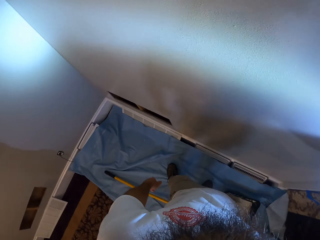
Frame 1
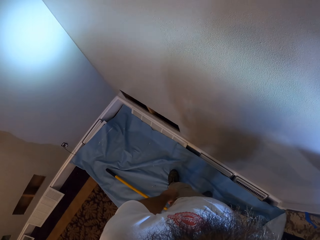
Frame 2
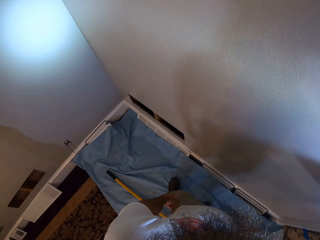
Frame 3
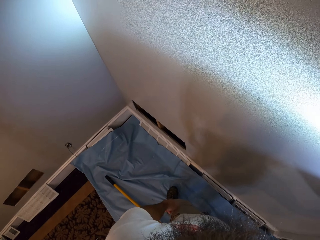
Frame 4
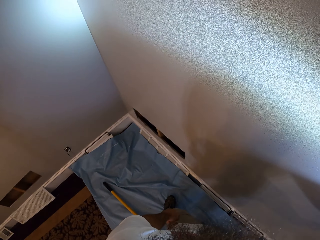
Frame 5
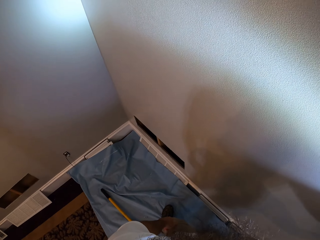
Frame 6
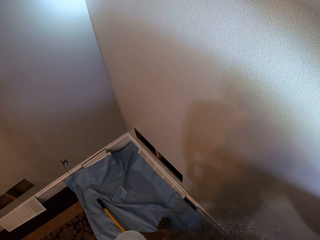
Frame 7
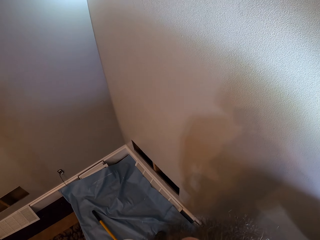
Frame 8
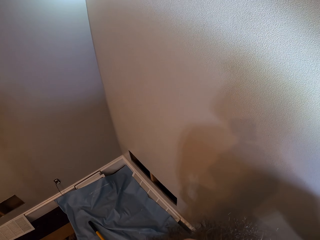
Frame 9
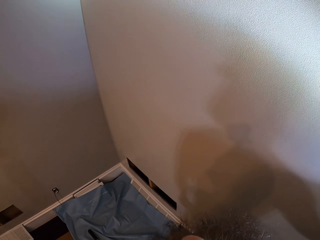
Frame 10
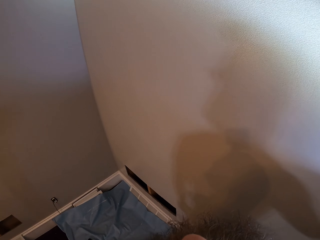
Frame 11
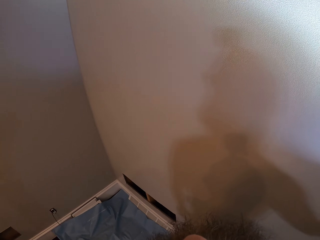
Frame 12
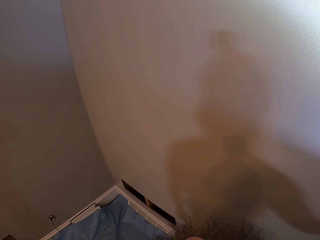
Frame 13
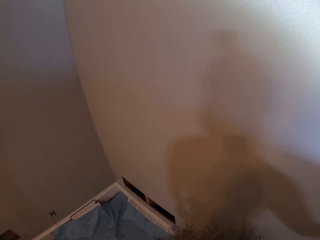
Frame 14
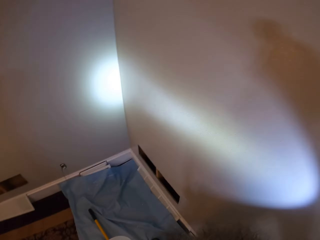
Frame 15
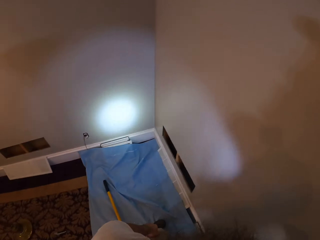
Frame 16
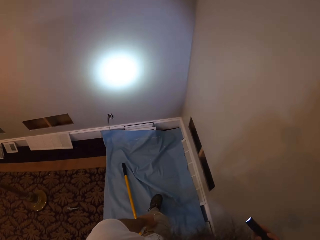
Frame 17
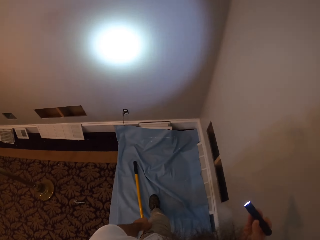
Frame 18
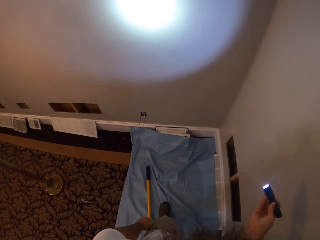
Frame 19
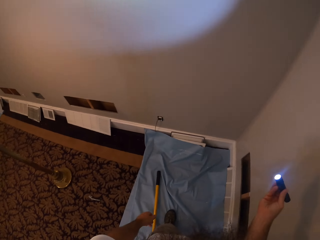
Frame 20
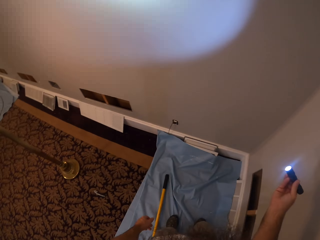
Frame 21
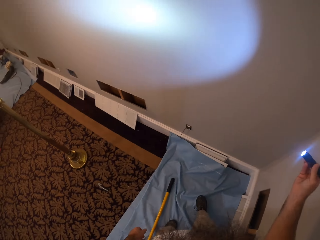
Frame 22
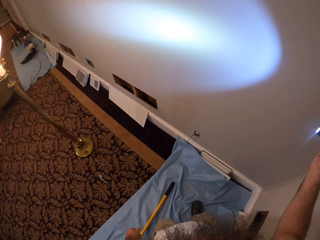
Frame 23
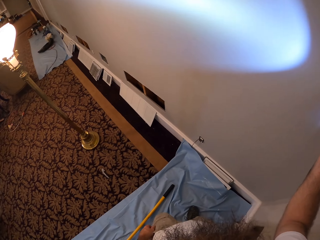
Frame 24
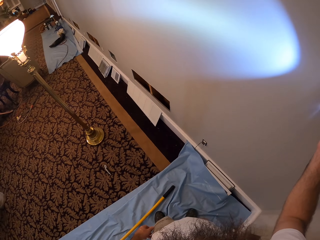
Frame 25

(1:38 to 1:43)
The camera wearer points the torch to the wall with his right hand.

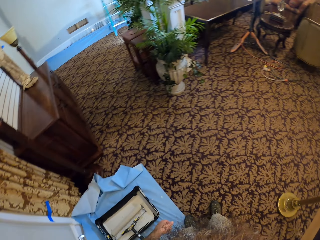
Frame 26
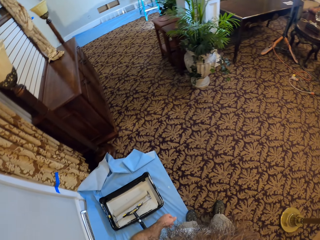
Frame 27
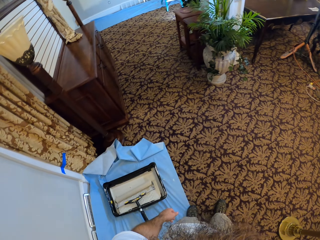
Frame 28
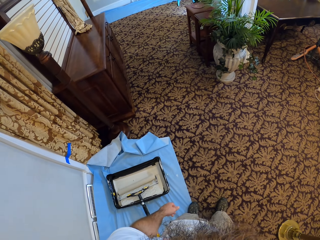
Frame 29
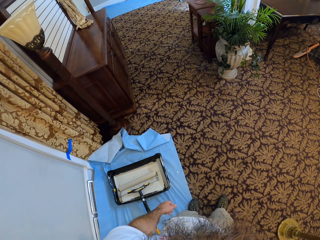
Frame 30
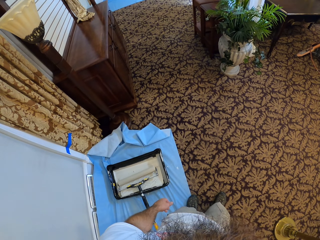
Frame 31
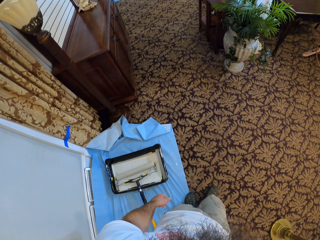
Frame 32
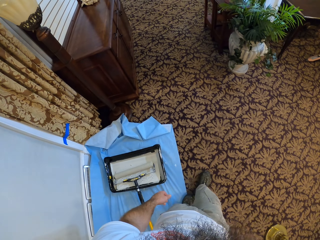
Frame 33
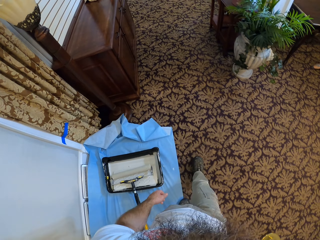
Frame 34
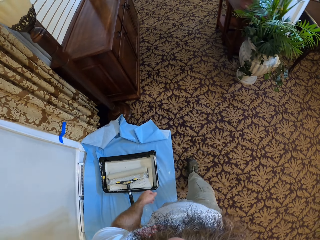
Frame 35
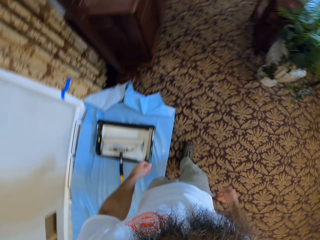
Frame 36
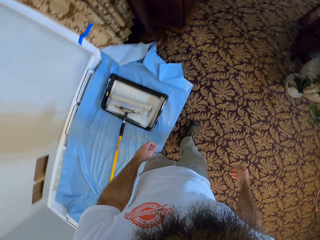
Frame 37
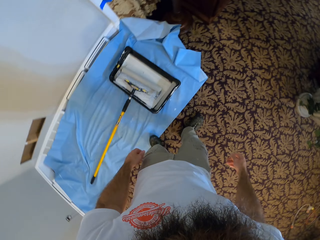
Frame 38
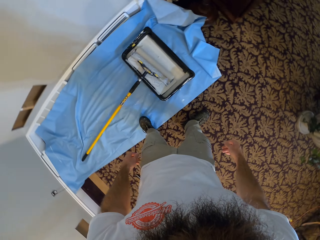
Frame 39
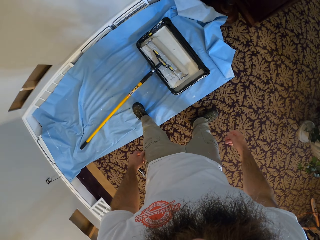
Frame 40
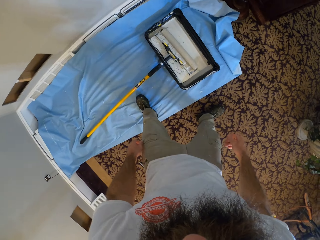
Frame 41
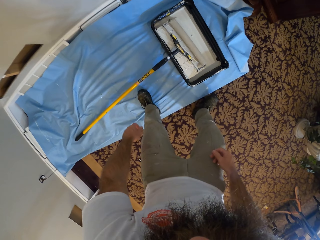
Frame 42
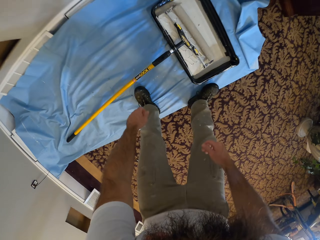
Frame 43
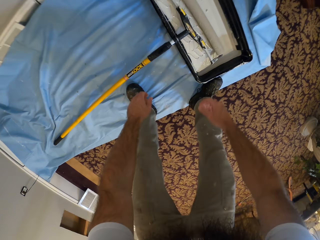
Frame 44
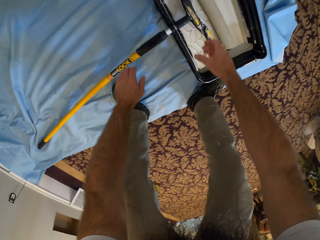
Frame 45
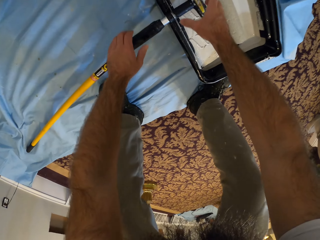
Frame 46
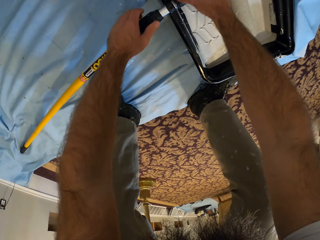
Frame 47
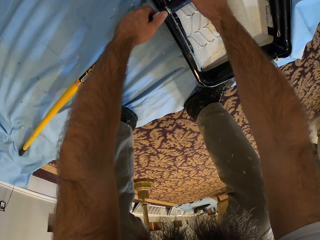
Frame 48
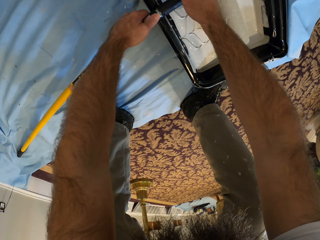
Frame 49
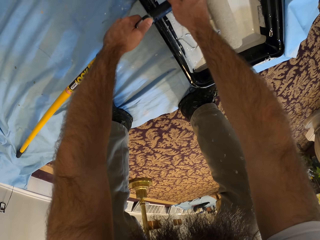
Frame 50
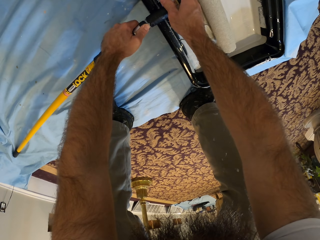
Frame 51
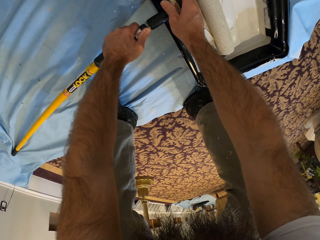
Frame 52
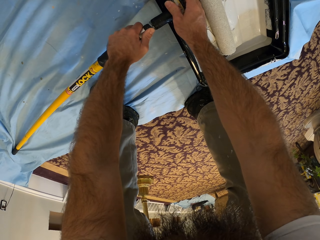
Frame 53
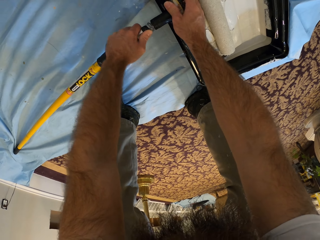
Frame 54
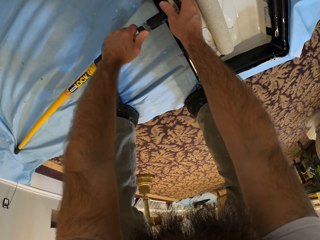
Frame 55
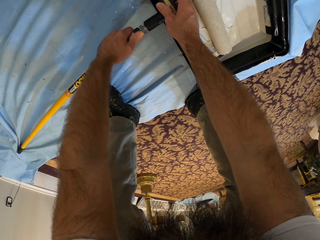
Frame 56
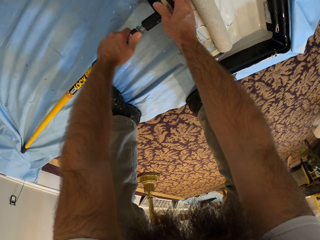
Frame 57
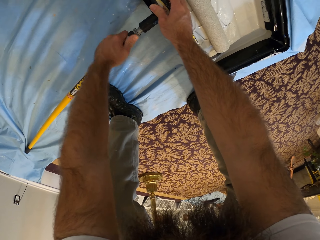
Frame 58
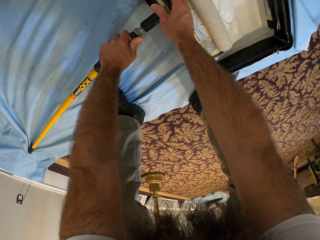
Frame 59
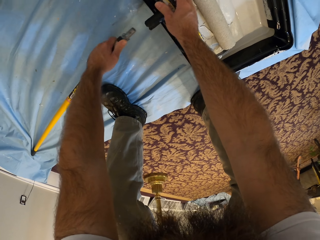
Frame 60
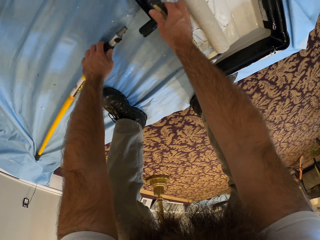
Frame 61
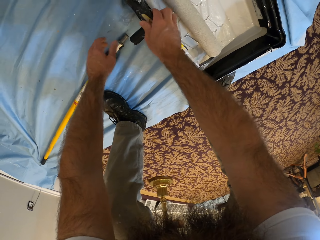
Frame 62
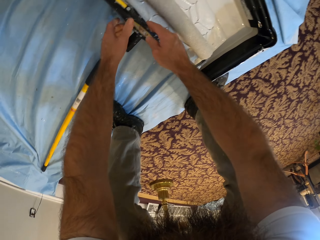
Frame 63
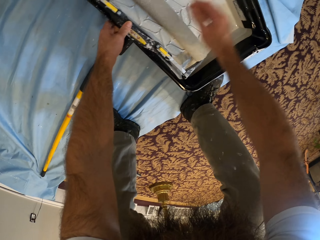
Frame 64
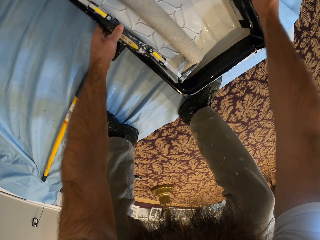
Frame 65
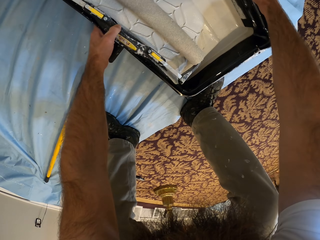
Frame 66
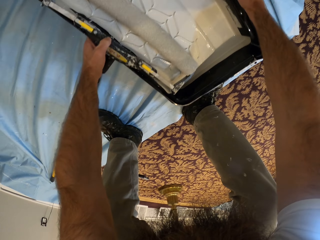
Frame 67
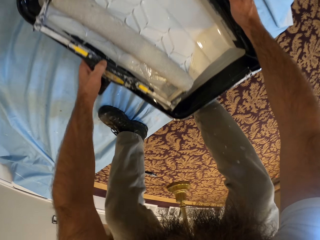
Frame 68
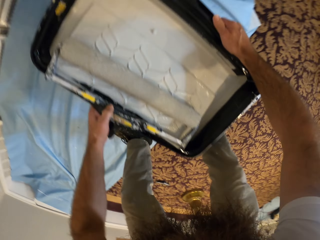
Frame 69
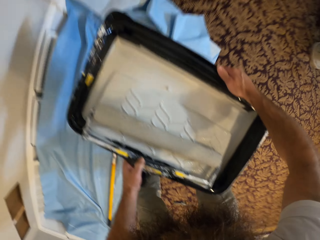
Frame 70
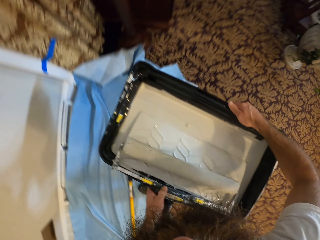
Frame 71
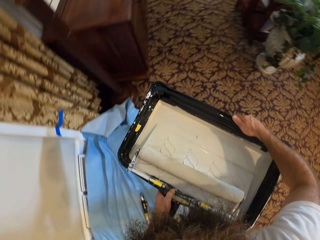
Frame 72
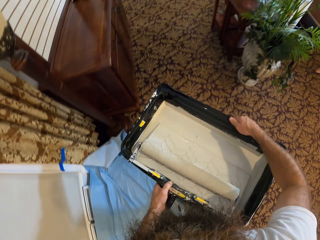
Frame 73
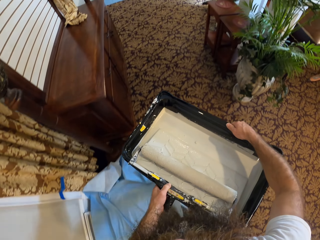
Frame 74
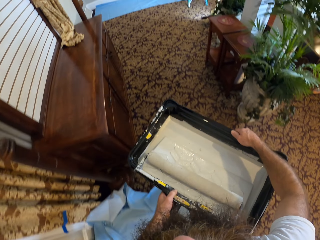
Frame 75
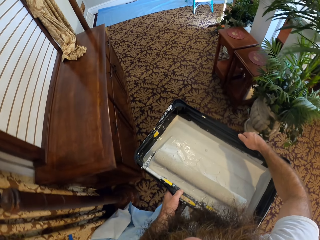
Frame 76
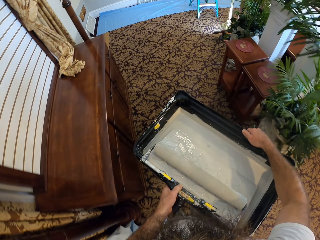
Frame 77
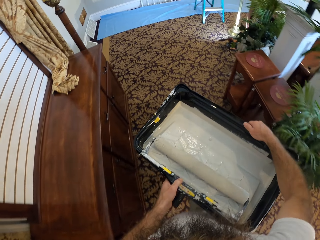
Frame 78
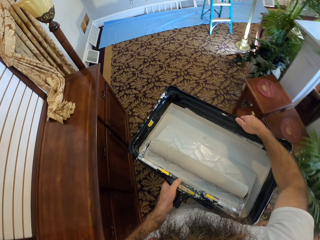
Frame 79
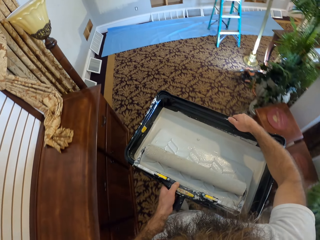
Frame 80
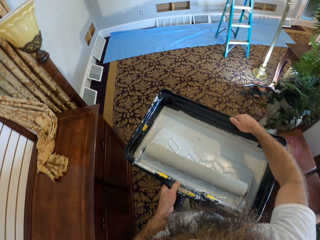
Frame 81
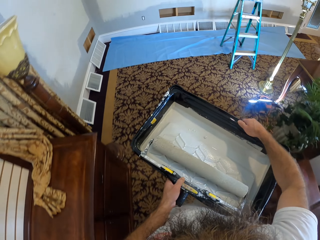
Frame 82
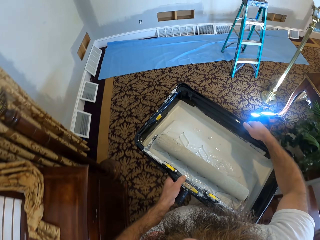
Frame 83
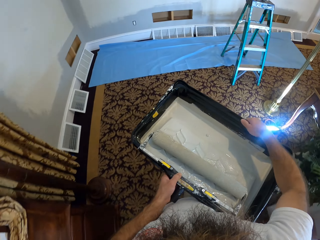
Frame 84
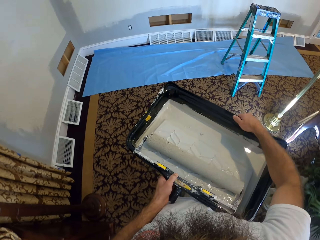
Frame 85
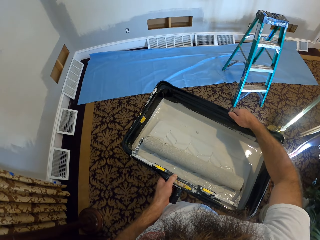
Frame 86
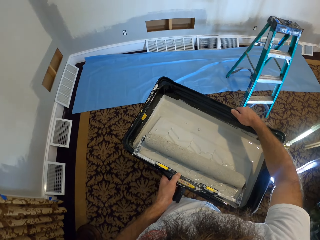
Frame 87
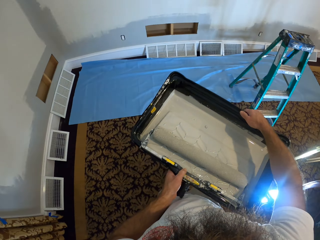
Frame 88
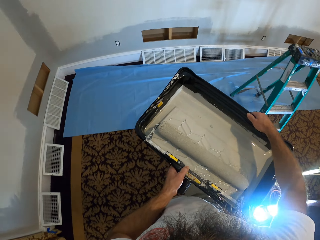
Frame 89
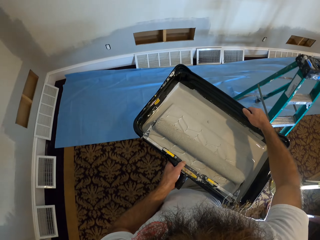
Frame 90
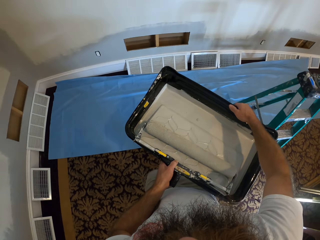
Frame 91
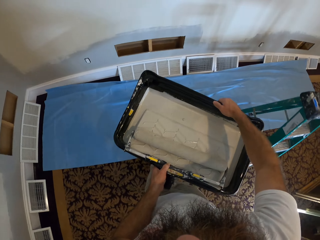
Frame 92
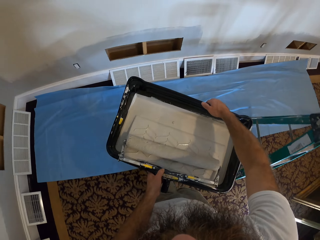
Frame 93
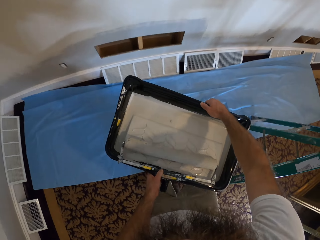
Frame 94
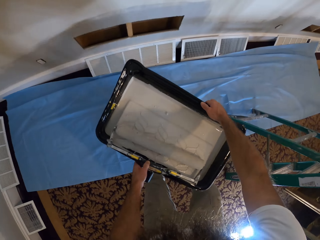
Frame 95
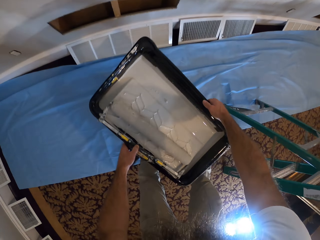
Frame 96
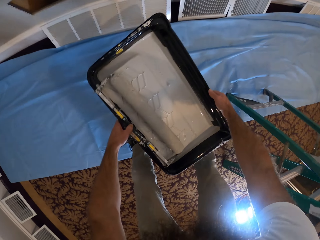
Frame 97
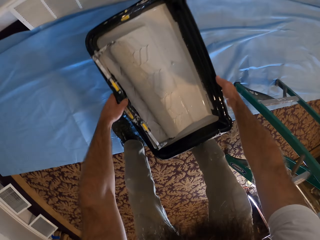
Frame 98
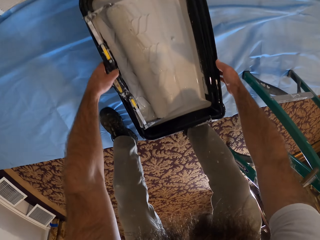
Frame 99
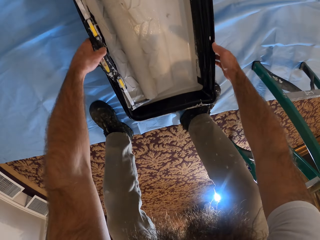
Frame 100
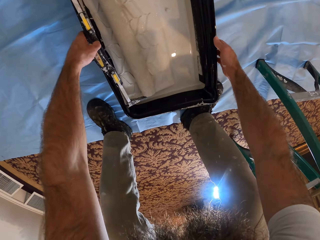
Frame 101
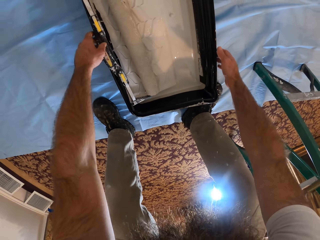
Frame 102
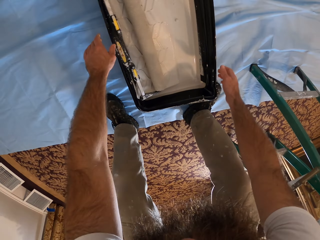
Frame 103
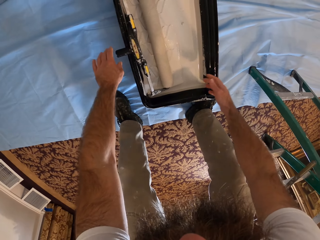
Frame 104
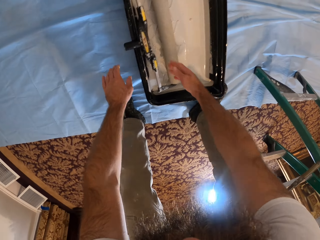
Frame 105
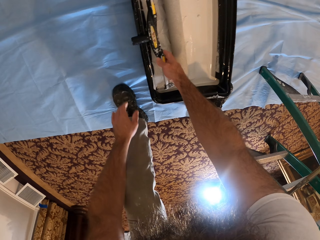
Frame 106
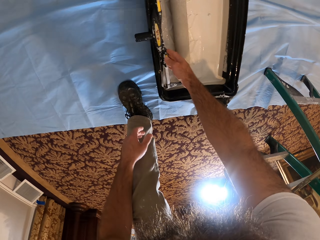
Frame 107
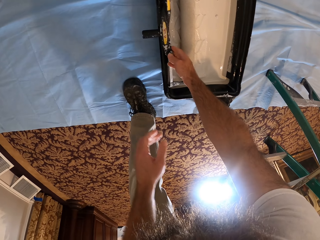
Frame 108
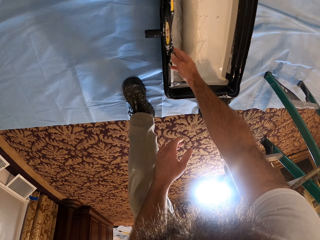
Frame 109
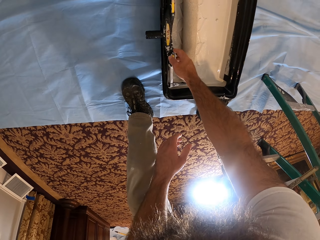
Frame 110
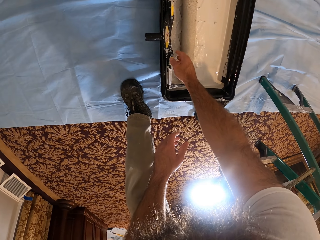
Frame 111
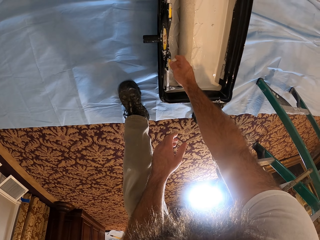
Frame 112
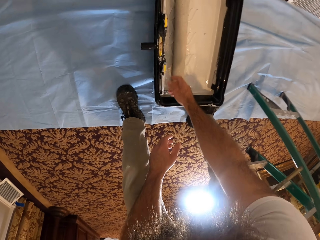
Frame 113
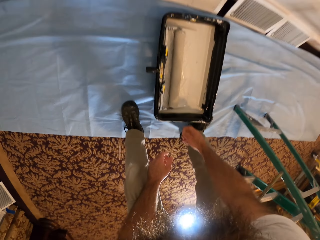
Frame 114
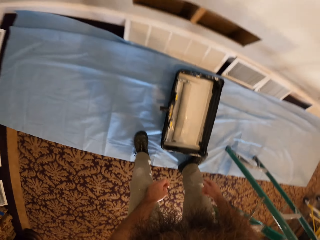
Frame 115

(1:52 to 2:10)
The camera wearer walks around. He bends down. He separates the paint roller in the paint bowl from the extension pole on the floor with both hands. He picks up the roller. He drops the extension pole on the floor with his left hand. He carries the paint bowl from the floor with both hands. He walks to a corner with the paint bowl in both hands. He drops the paint bowl in both hands on the floor. He touches the paint roller in the paint bowl with his right hand. He moves the roller.
